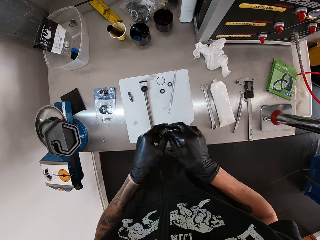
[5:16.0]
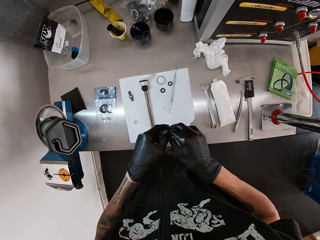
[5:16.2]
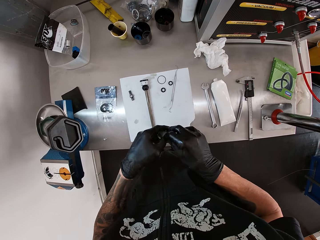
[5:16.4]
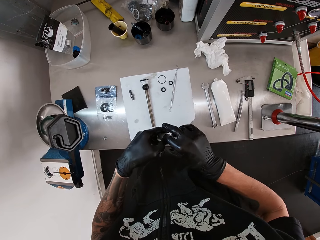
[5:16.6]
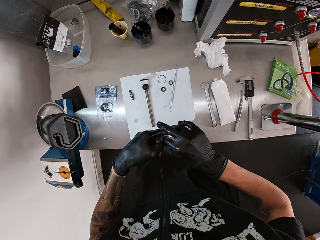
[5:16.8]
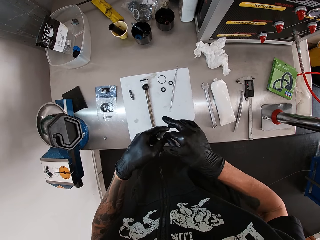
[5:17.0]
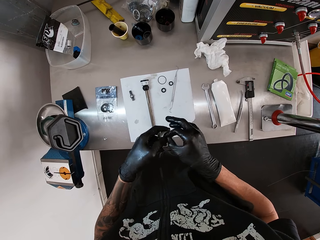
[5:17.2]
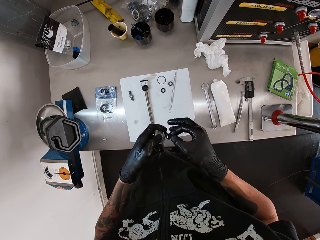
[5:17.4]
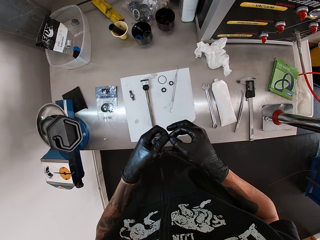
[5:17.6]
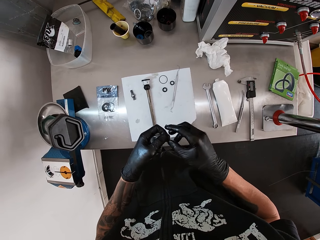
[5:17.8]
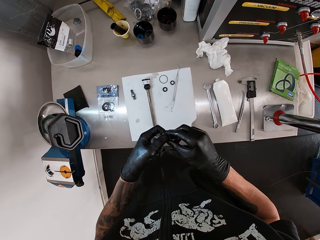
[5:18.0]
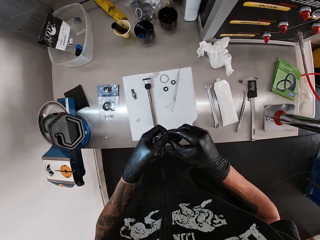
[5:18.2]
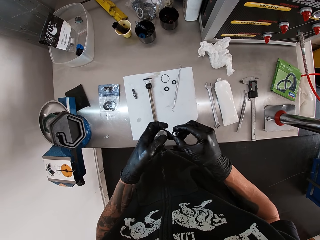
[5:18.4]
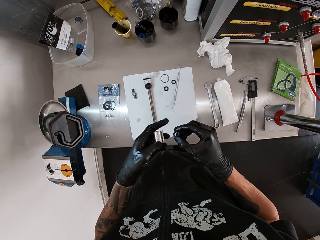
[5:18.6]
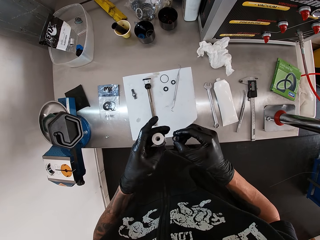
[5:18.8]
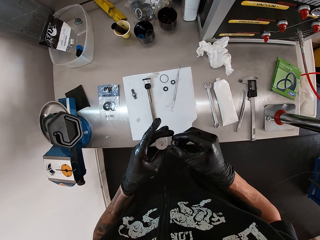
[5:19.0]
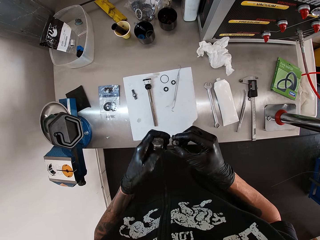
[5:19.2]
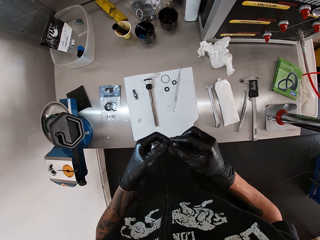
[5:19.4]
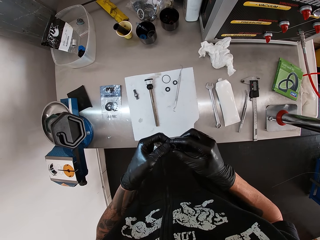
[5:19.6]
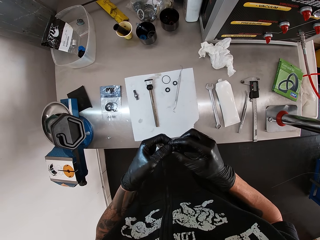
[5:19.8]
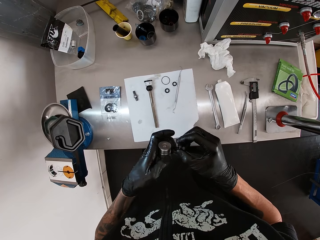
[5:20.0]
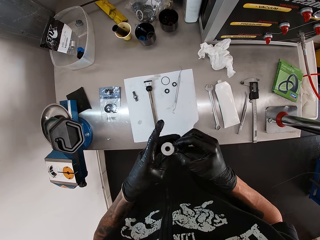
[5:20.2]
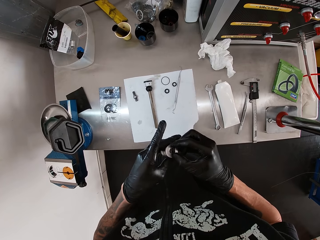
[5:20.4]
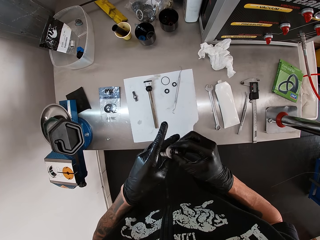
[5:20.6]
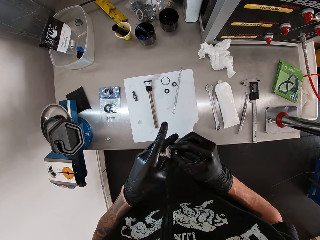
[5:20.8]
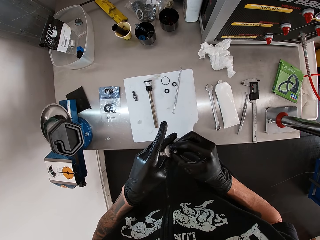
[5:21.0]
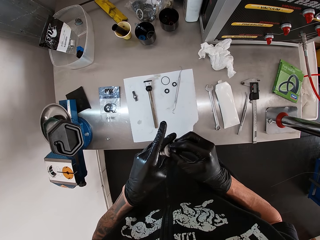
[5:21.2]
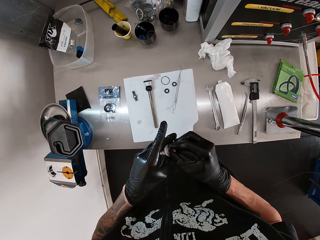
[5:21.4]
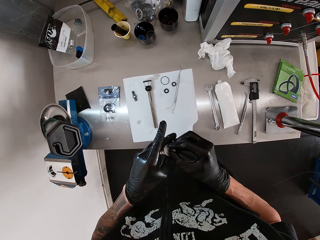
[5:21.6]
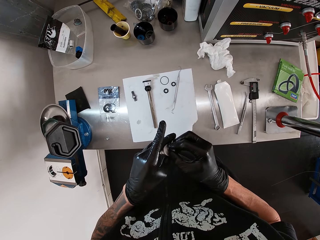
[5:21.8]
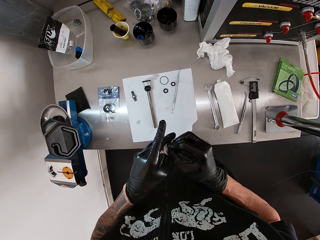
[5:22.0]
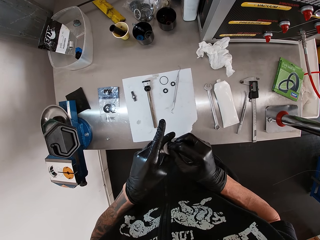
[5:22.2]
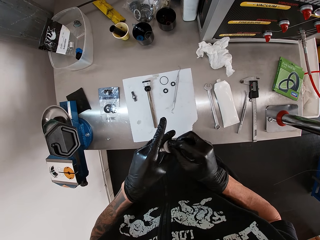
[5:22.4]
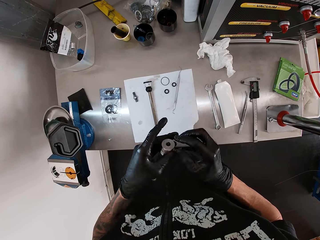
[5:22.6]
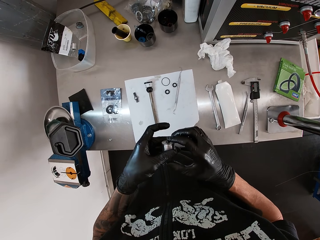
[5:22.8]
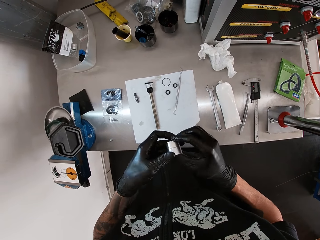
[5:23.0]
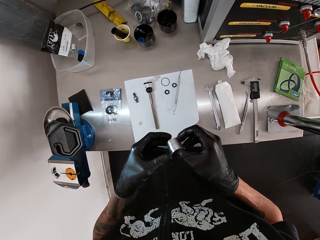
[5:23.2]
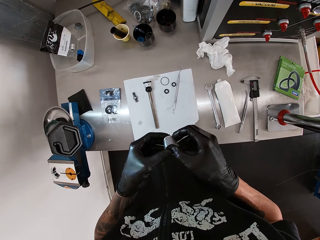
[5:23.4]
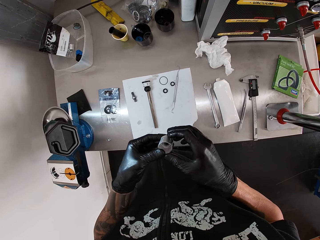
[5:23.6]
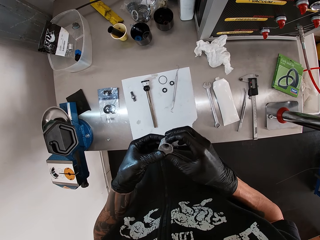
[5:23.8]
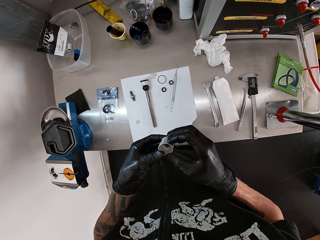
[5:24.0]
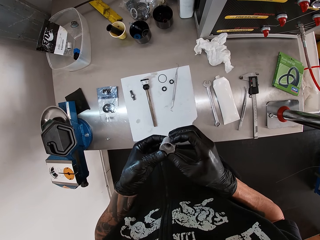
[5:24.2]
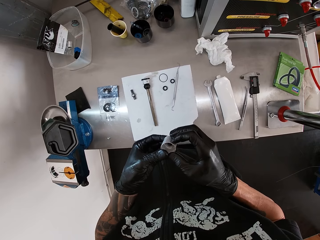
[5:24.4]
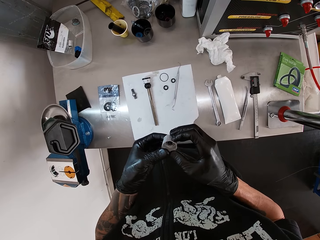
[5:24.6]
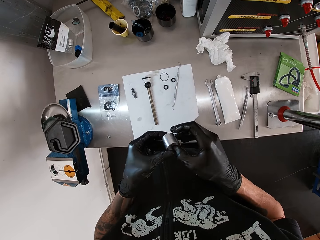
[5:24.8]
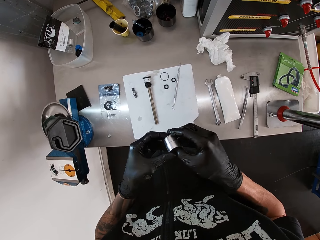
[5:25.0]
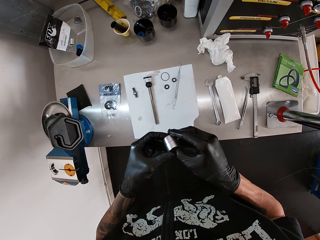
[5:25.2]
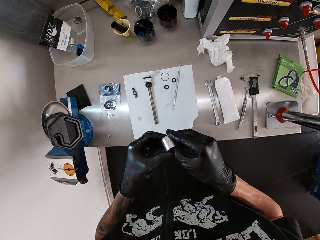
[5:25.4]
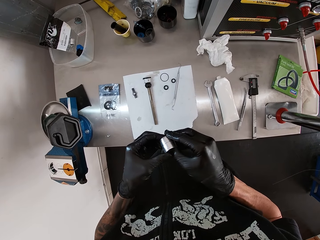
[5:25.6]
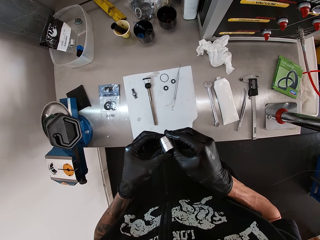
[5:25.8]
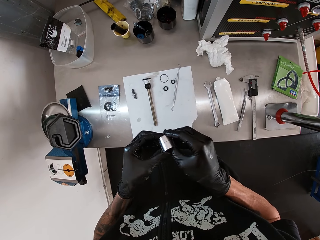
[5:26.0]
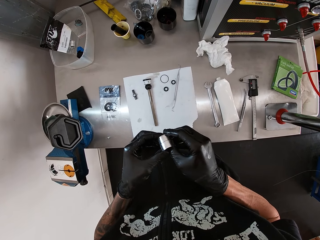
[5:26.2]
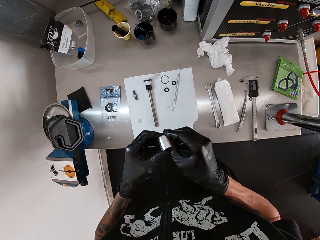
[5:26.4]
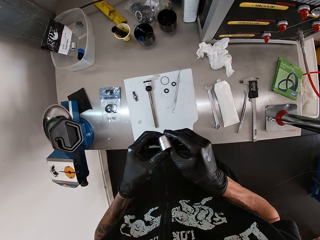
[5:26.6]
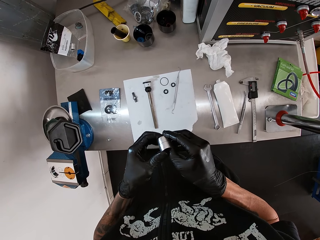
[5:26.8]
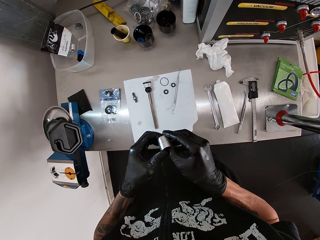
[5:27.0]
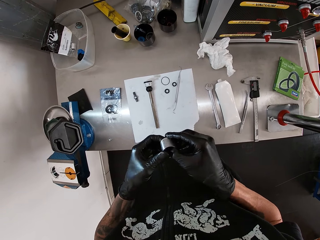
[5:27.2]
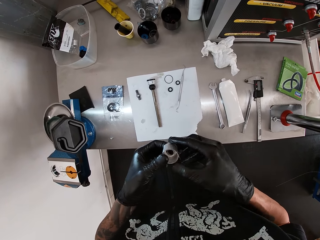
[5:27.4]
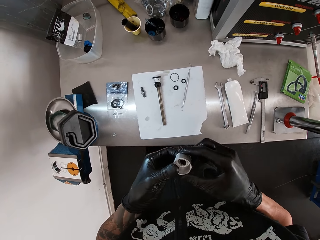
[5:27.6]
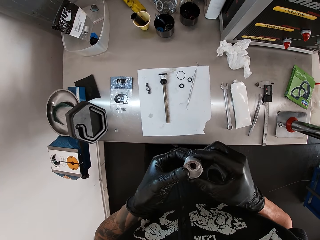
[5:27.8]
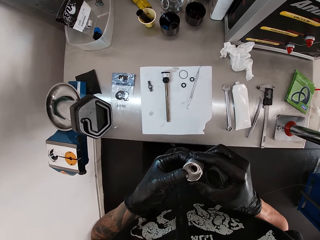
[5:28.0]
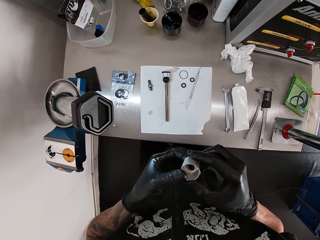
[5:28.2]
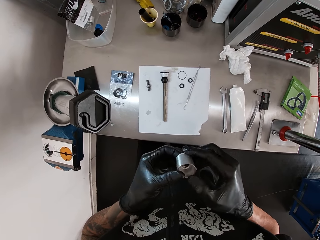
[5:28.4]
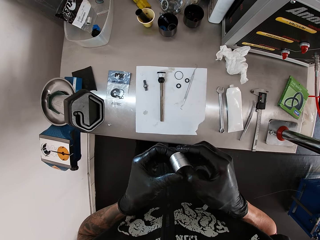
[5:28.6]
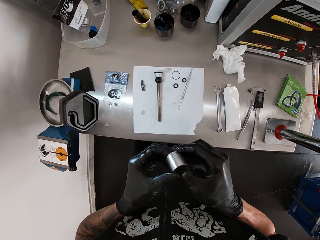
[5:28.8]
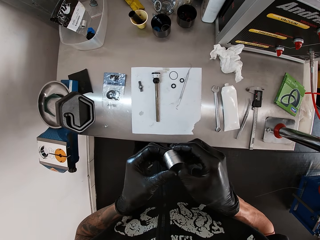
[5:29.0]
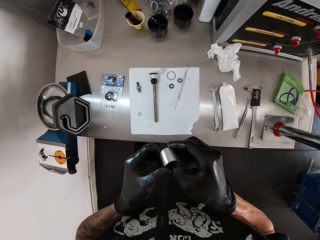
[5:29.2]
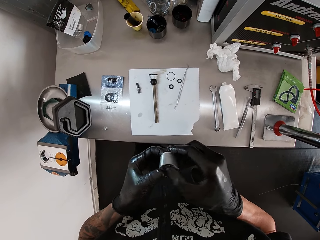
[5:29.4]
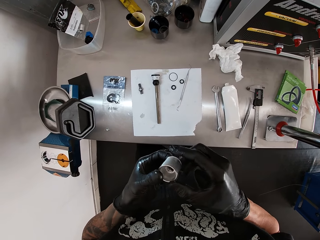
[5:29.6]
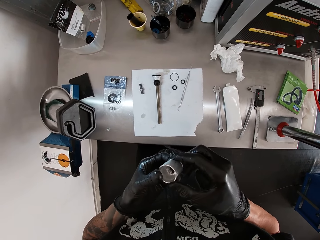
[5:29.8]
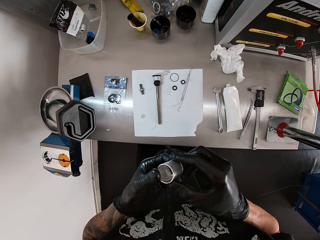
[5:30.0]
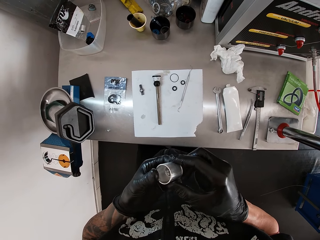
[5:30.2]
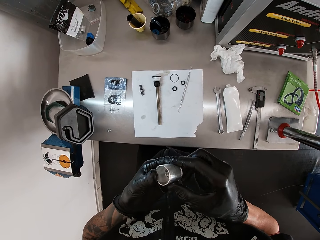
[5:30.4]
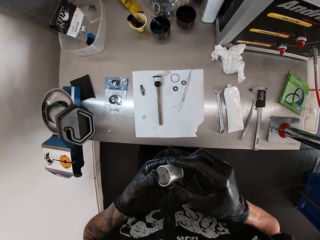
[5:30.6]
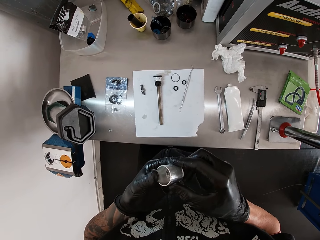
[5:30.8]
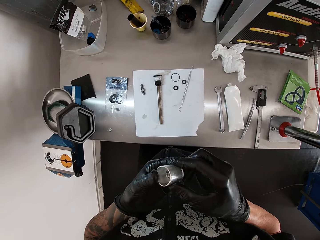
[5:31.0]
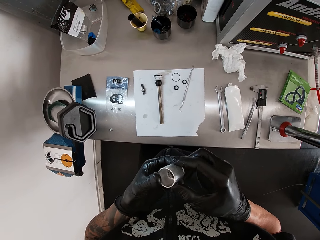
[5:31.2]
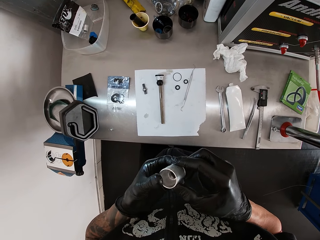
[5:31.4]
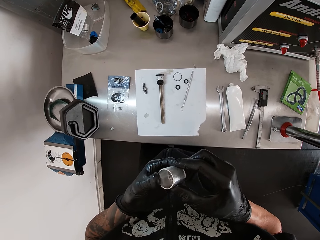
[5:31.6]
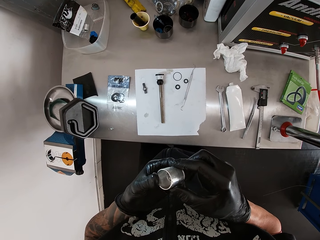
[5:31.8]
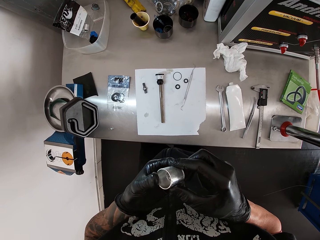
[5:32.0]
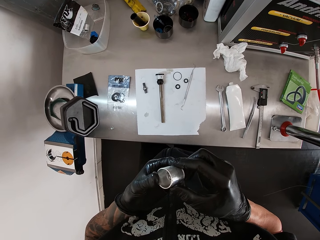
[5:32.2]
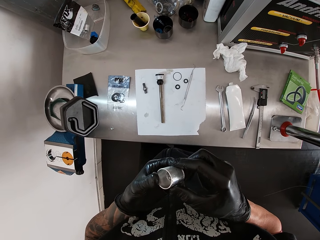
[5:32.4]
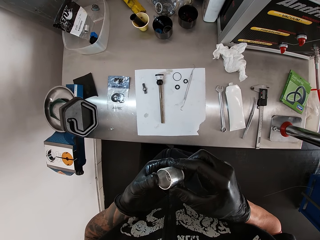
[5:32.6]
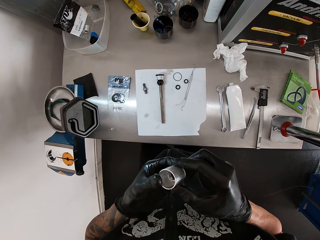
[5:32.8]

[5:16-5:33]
The camera wearer removes the ring from the piston with his right hand. He holds the ring with both hands. He checks the nut. He fixes the ring to the piston with his right hand. He fixes the ring to the piston with both hands. He fixes the nut.

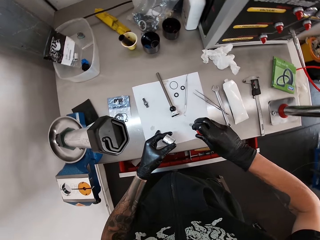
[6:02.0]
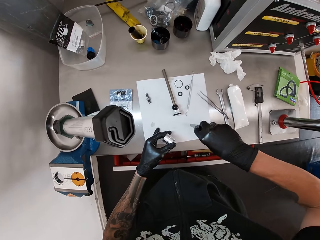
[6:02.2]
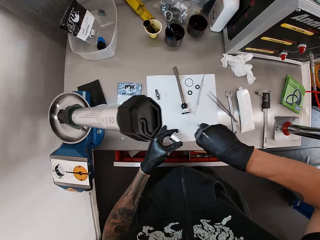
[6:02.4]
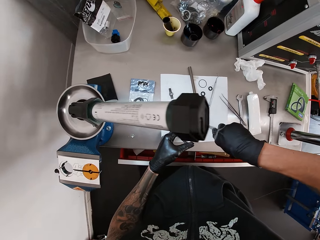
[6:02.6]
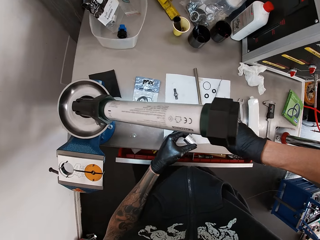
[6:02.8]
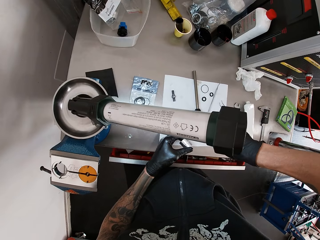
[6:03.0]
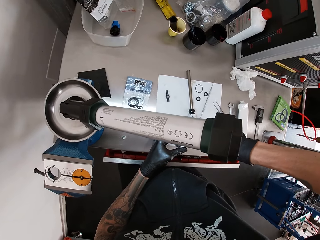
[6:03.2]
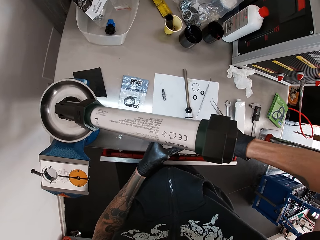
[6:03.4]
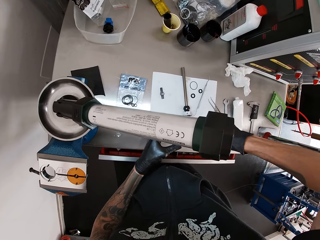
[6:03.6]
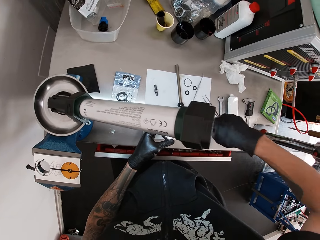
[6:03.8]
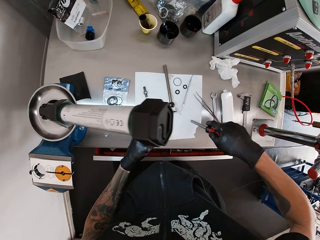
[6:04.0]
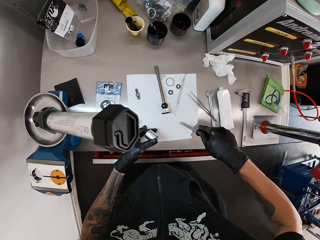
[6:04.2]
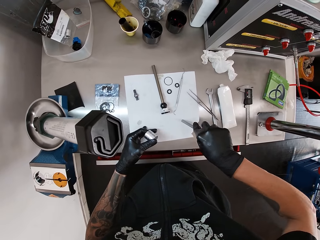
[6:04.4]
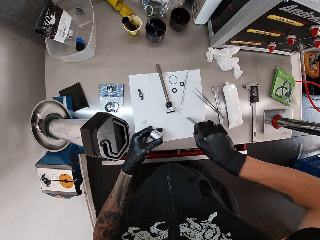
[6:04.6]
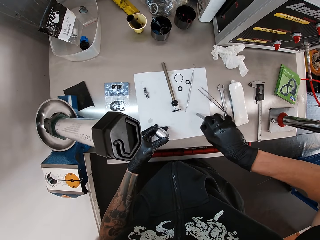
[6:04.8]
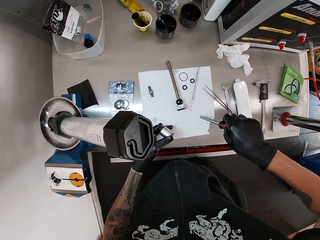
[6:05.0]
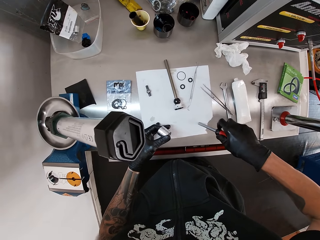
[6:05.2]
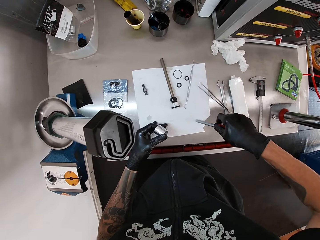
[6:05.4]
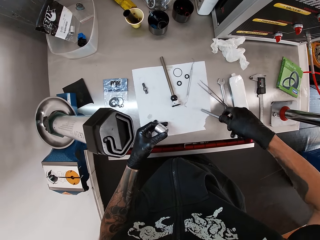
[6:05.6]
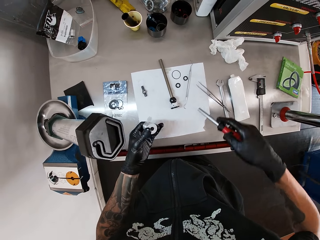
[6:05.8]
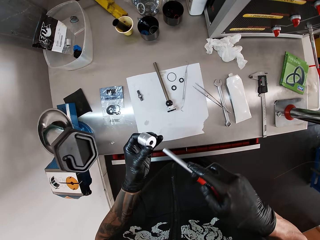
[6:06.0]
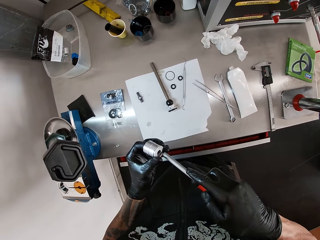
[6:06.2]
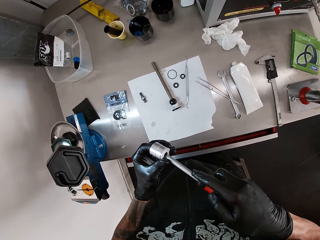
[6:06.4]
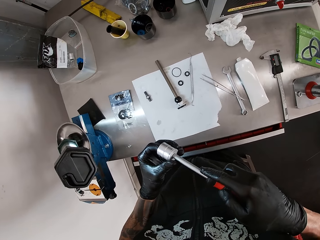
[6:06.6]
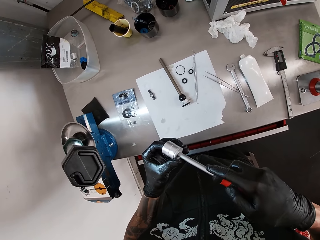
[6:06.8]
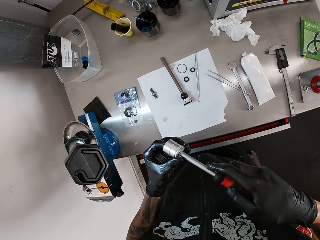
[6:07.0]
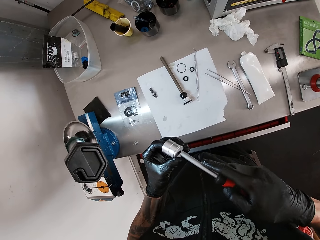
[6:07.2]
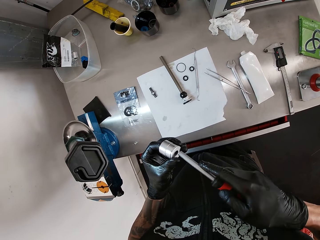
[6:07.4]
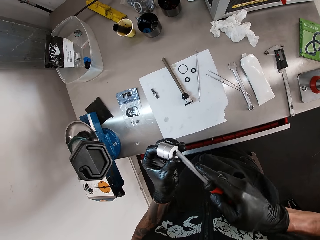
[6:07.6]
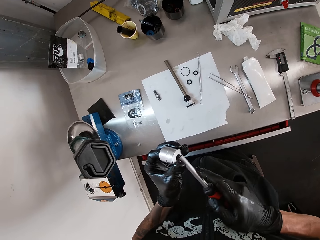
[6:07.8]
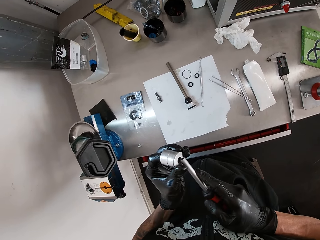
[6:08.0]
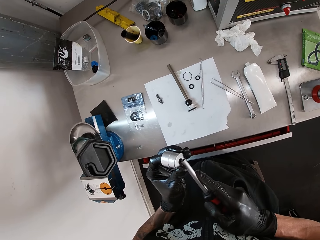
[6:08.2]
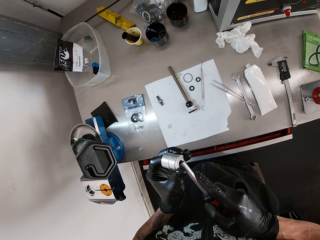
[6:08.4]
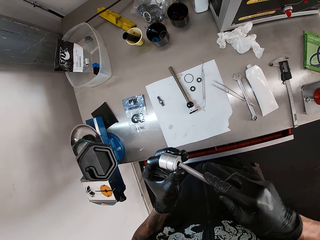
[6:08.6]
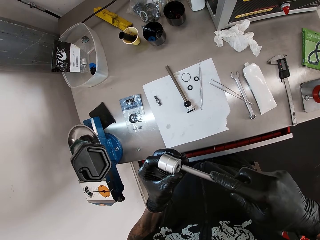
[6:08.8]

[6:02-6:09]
The camera wearer puts his left hand on the table. He places the rod on the table with his right hand. He holds down something. He lifts the rod from the table with his right hand. He rubs the rod on the table with his right hand. He touches the piston with the rod in his right hand. He fixes something.
